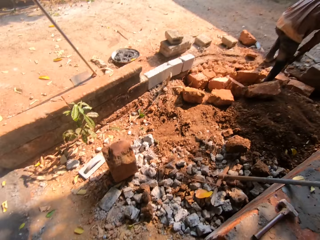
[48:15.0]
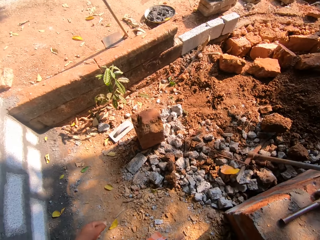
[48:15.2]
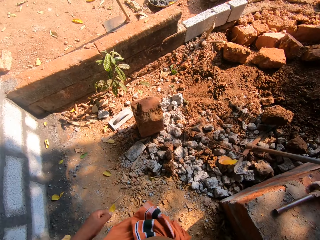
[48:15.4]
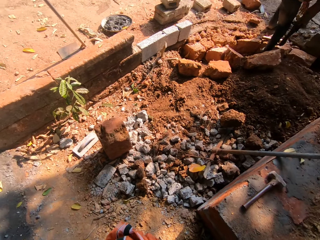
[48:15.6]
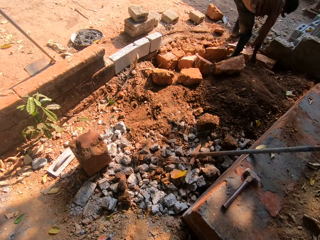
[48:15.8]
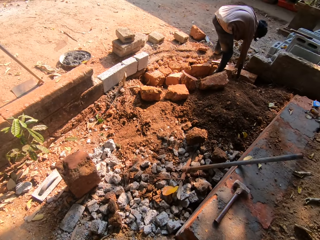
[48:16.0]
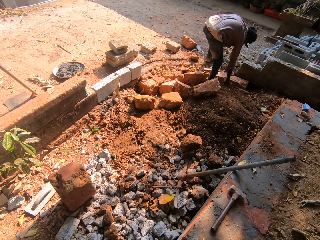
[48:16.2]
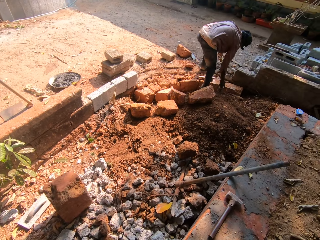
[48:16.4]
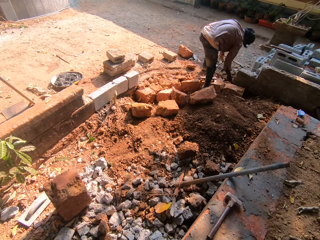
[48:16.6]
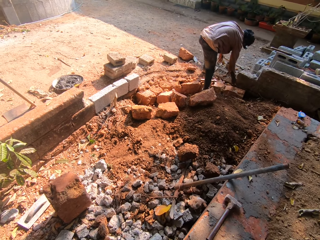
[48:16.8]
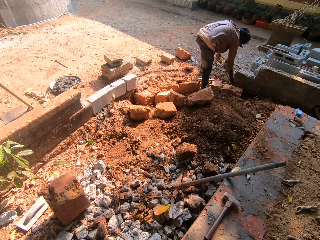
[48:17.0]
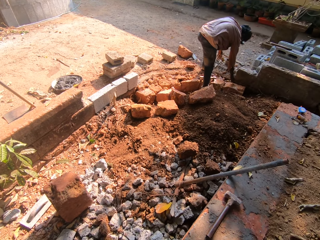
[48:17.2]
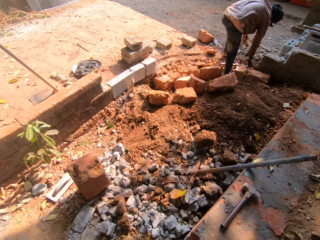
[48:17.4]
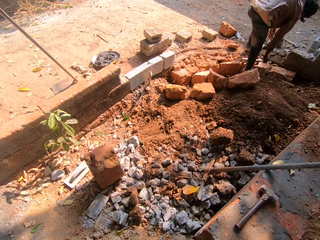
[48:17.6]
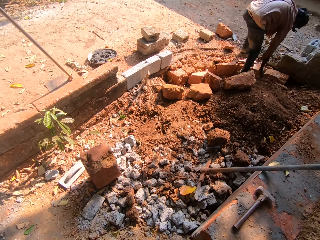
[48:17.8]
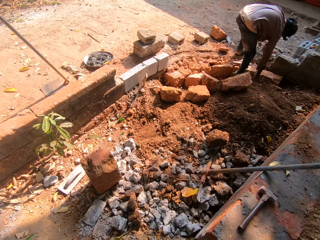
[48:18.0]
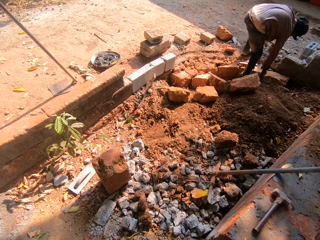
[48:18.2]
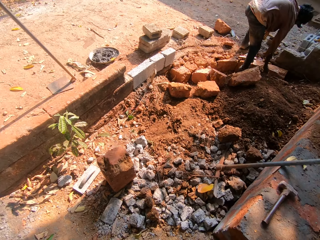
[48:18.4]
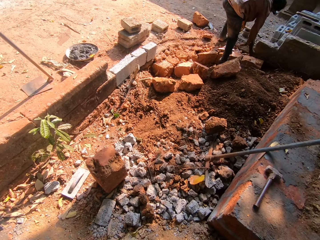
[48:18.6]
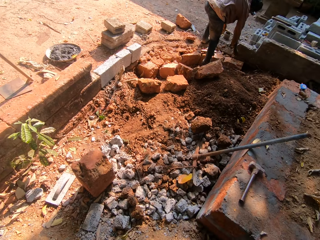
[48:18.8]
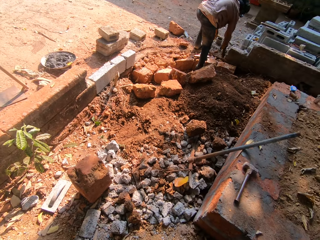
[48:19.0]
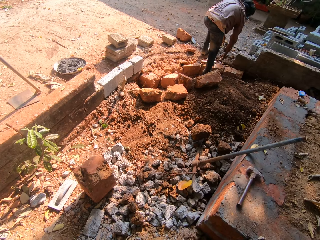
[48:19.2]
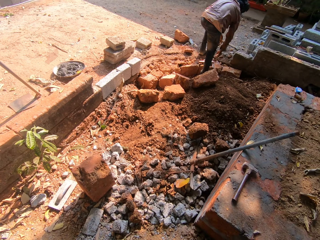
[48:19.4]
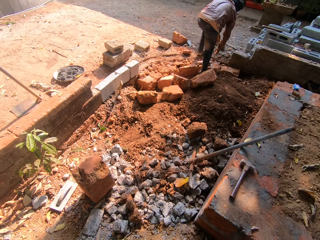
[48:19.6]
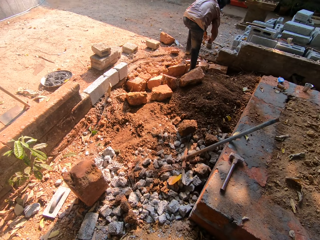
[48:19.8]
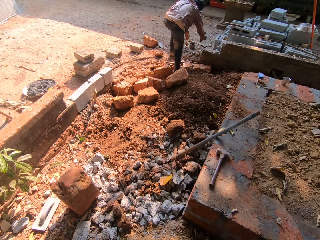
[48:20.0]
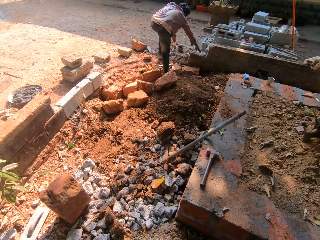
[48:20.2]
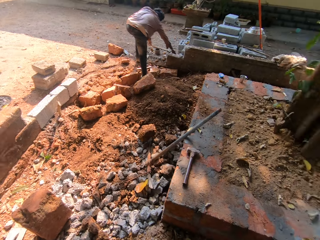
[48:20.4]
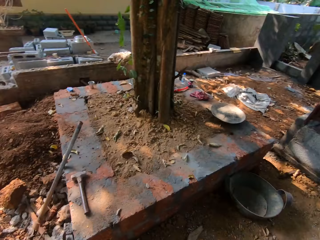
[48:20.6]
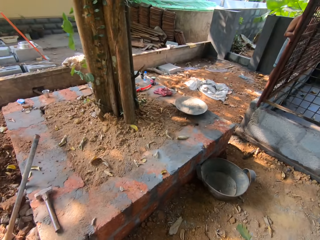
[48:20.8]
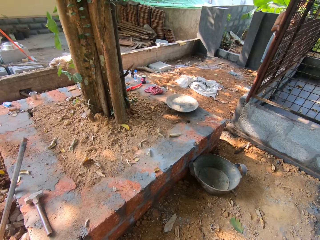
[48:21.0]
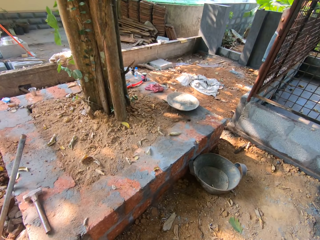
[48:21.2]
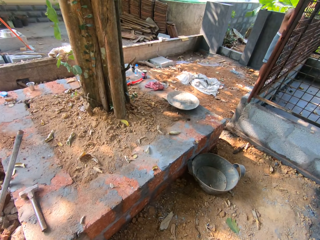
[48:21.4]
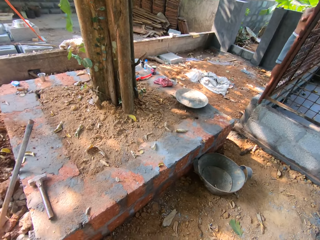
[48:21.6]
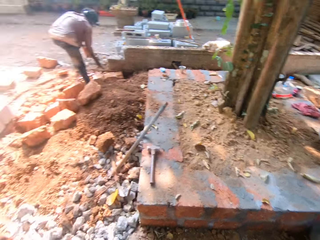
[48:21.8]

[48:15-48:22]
The man moves stones on the ground with his right hand.

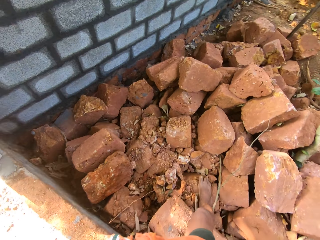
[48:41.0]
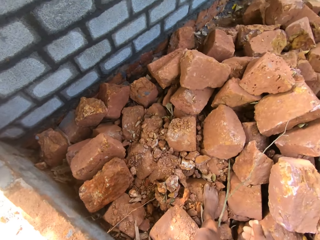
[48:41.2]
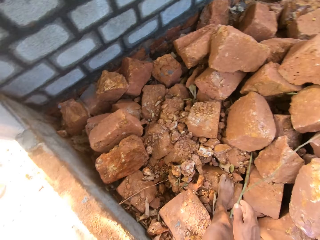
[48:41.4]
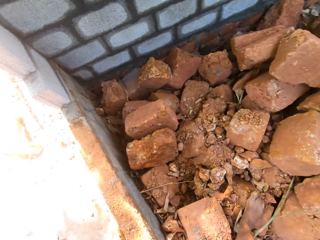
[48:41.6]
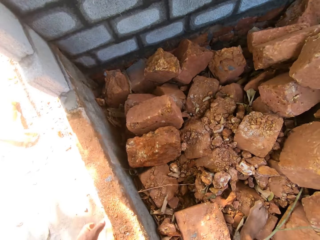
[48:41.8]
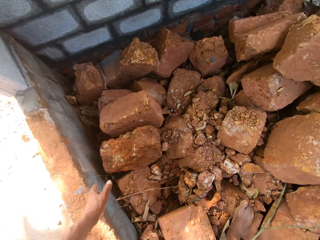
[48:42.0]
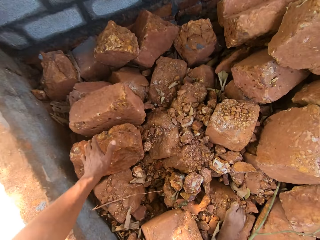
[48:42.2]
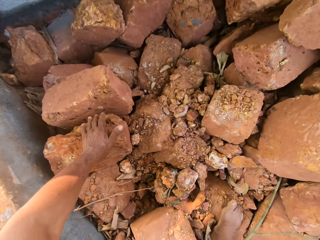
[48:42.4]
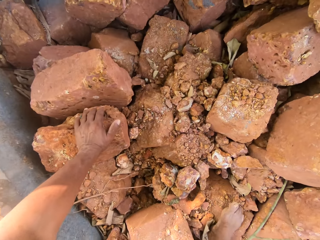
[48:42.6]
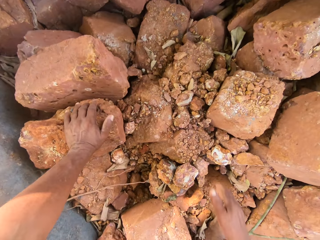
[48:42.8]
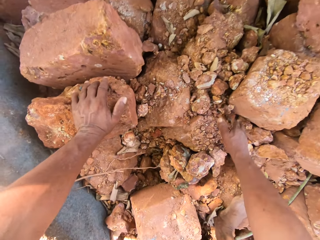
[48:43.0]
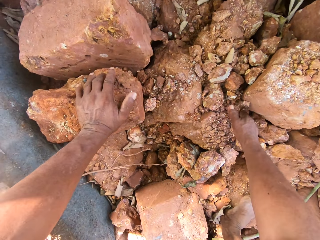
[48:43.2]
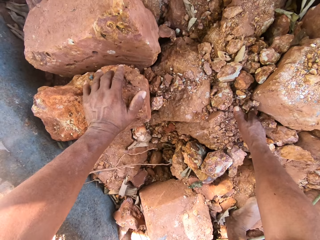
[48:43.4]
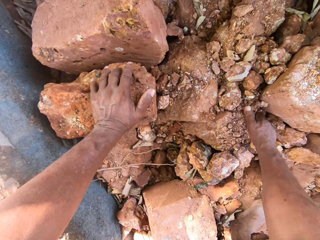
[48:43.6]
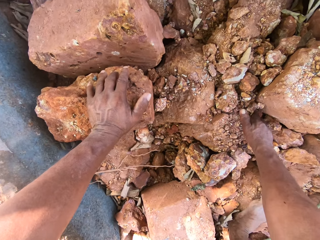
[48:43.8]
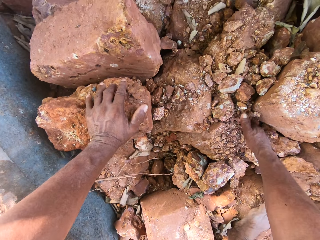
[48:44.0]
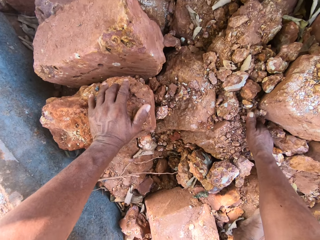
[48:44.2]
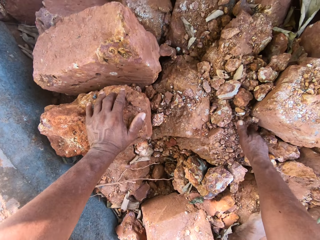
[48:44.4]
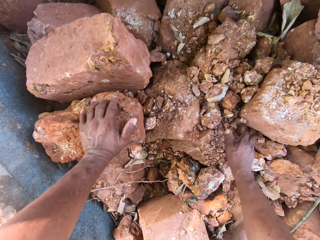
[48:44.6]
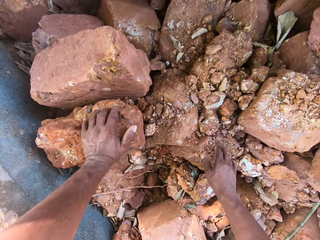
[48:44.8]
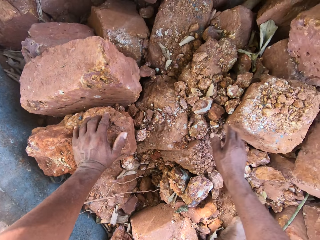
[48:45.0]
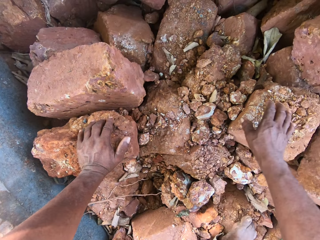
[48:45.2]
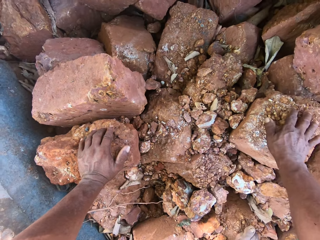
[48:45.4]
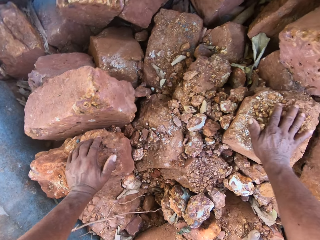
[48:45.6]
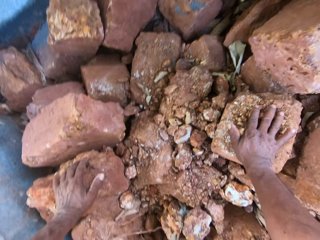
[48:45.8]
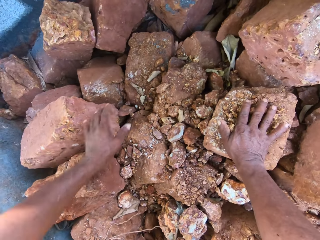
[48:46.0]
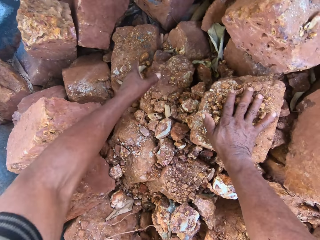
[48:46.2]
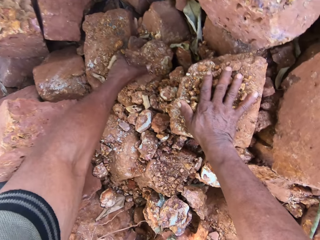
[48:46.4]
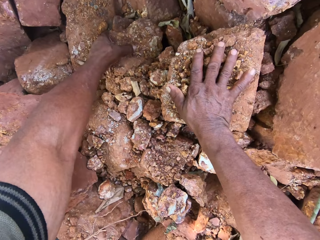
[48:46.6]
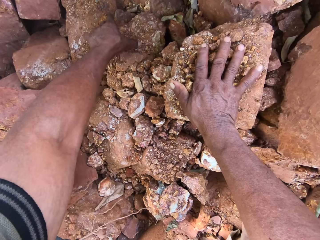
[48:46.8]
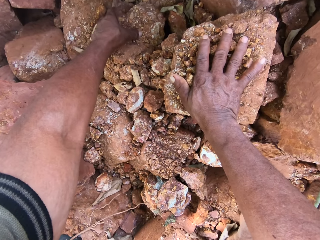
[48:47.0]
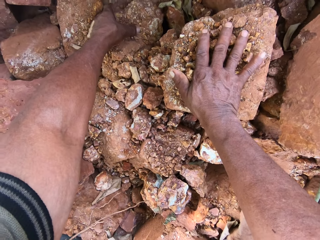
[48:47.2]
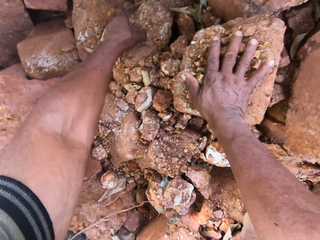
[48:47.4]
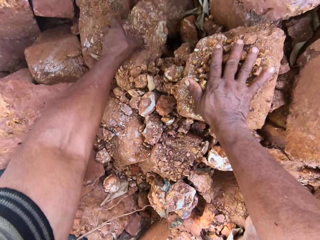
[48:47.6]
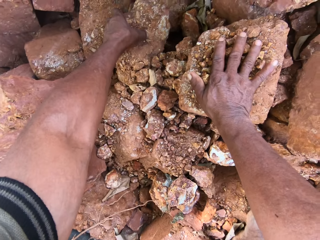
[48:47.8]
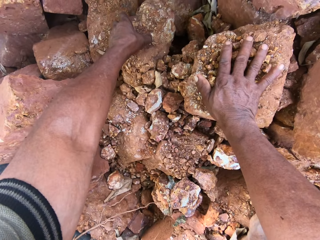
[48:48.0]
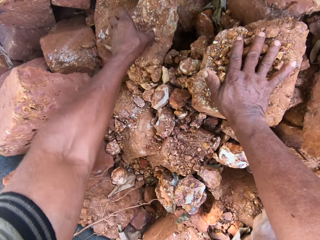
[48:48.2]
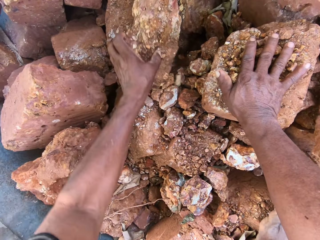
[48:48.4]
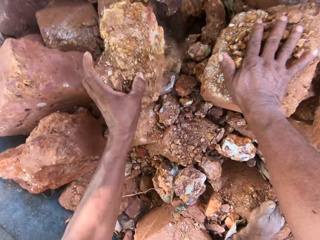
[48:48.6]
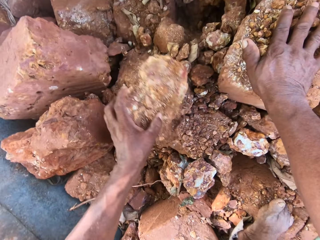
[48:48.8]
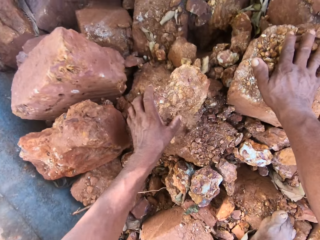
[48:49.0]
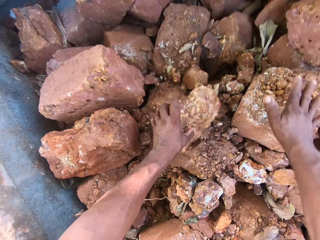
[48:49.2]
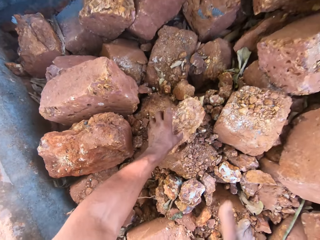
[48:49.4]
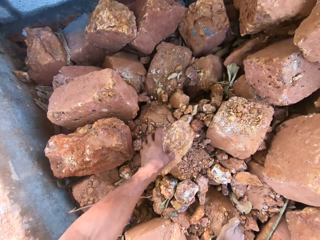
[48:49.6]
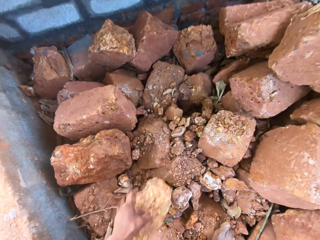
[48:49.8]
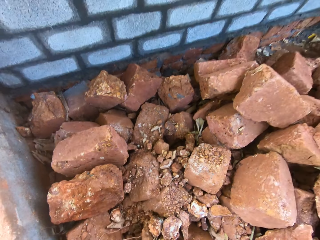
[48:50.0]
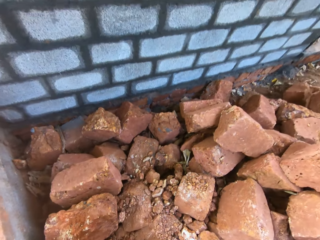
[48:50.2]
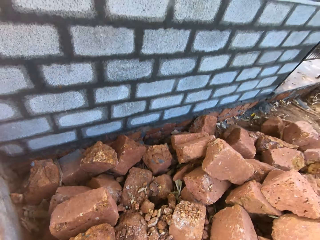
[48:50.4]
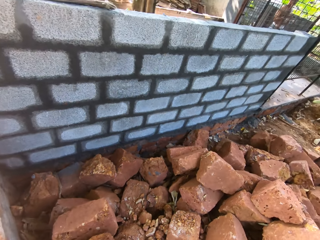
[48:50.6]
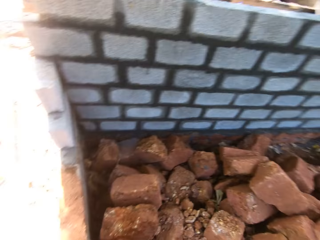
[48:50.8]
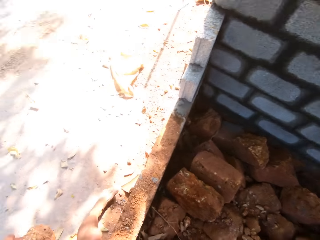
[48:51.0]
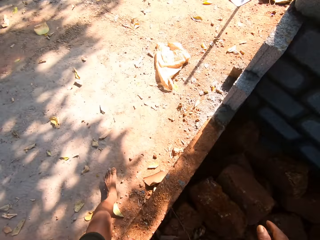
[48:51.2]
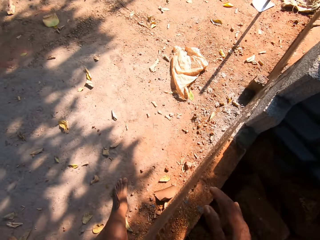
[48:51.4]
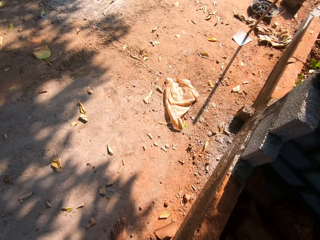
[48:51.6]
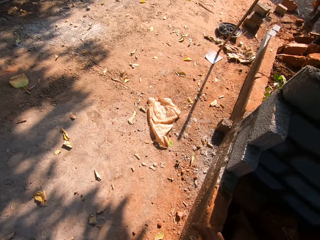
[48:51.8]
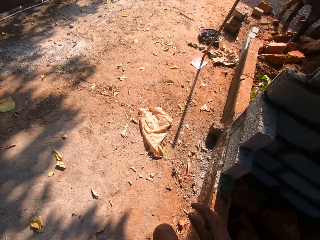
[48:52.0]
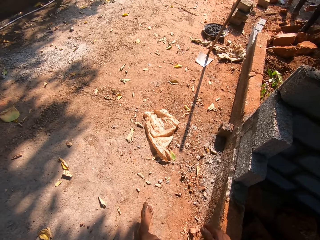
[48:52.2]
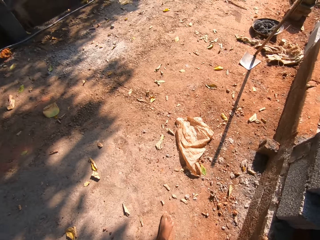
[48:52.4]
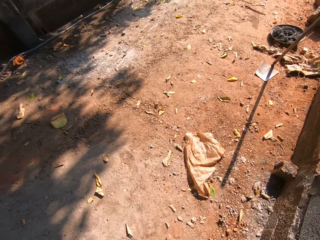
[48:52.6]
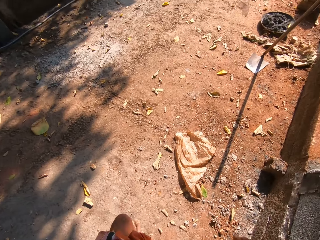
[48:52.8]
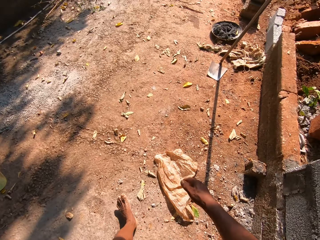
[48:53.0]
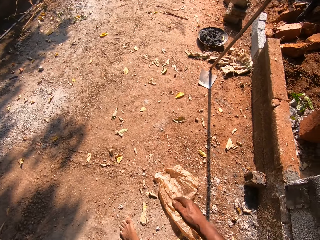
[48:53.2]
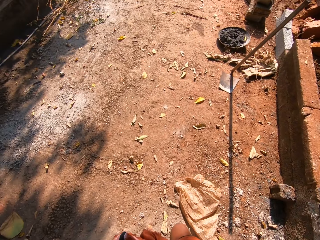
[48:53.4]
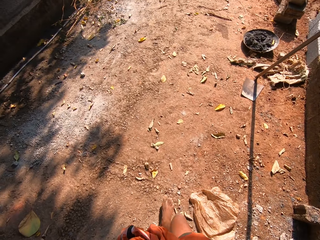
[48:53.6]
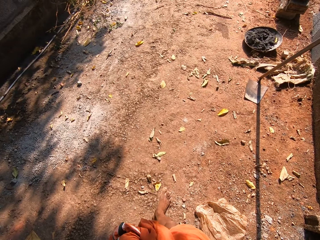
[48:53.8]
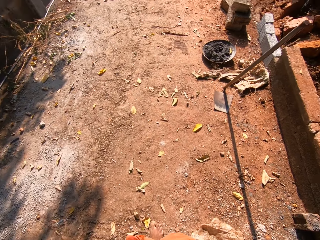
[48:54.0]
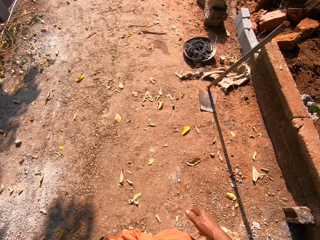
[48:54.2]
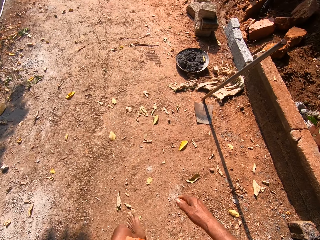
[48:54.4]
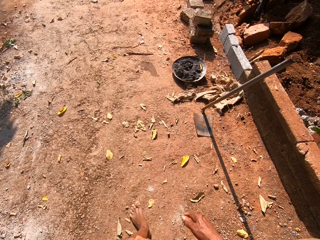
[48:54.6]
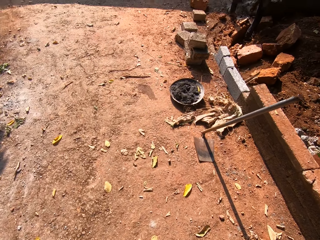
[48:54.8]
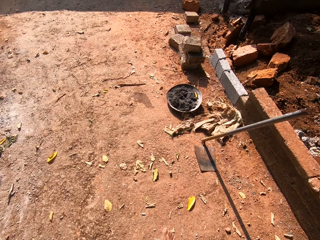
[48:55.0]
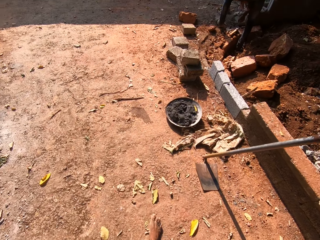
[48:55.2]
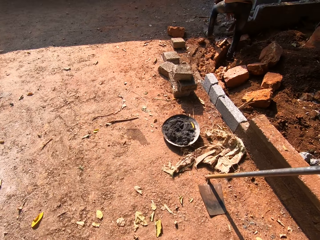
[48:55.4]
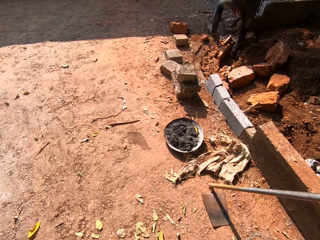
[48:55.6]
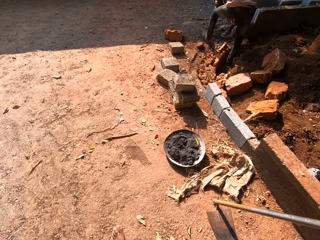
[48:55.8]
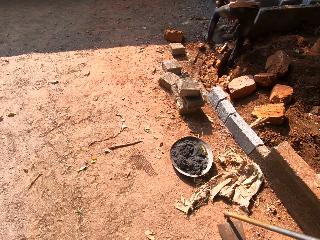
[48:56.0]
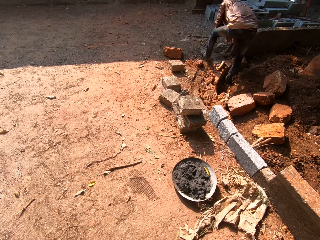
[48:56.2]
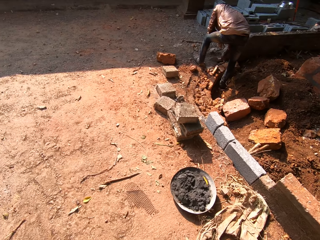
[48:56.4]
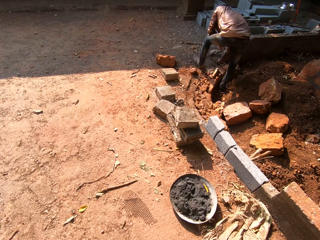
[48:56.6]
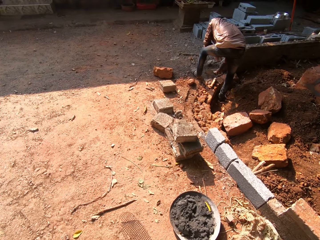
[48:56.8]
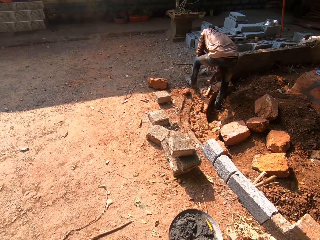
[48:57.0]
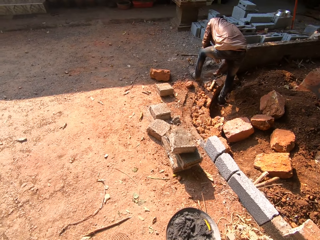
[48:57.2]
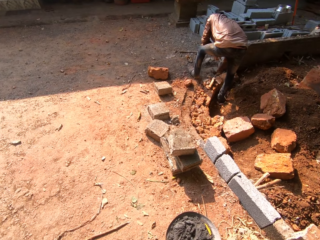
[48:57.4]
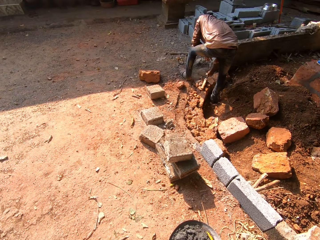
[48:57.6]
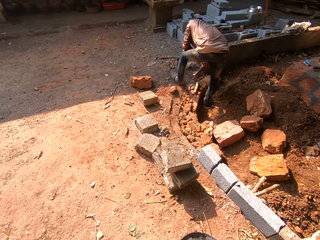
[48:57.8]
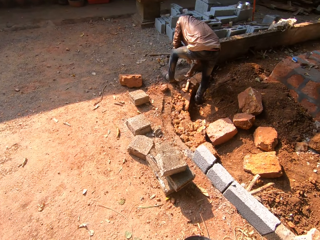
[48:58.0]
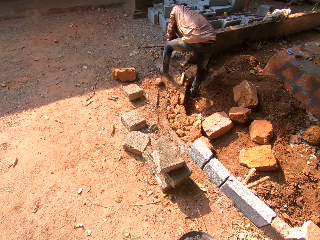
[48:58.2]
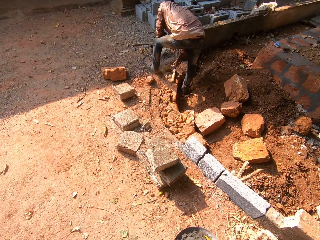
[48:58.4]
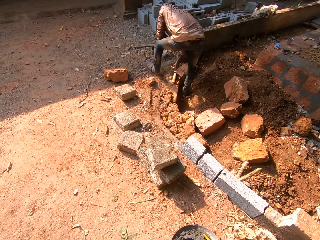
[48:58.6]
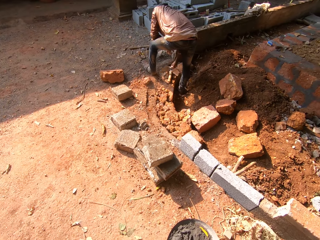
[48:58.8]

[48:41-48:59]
The camera wearer places his left hand on a stone on the ground. He touches stones on the ground with his right hand. He places his right hand on a stone. He picks up a stone from the ground with his left hand. He walks towards the building. The man hits the ground with a trowel in his right hand.
